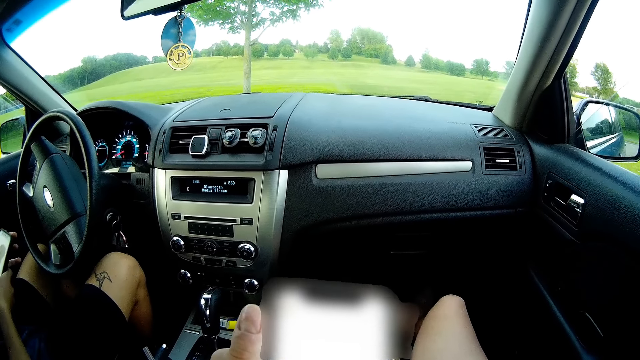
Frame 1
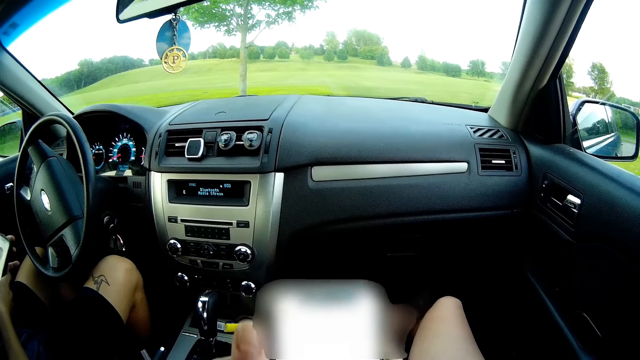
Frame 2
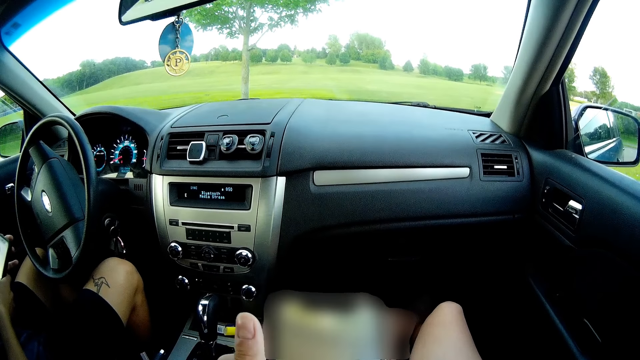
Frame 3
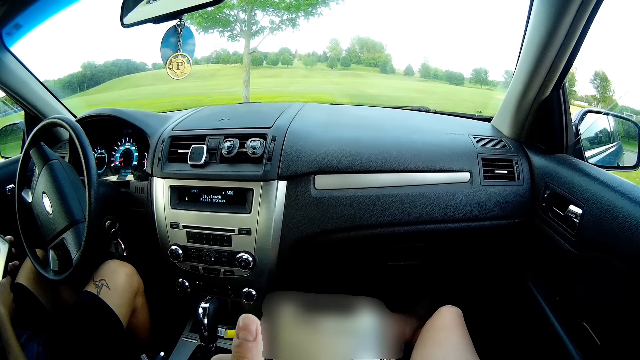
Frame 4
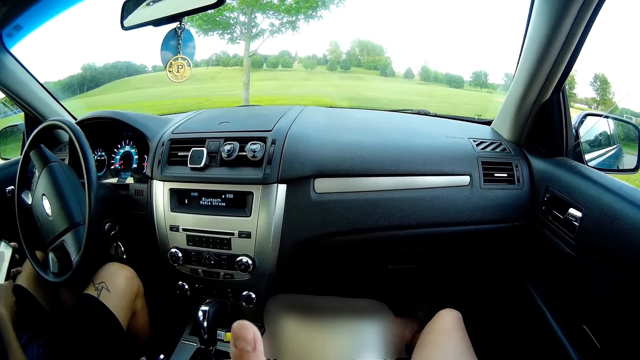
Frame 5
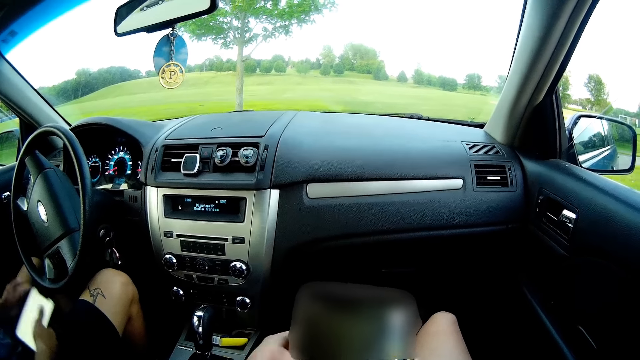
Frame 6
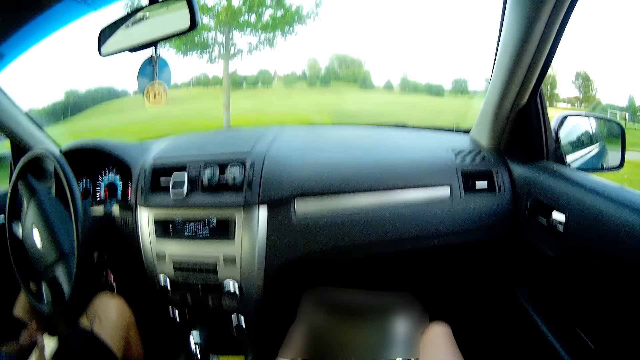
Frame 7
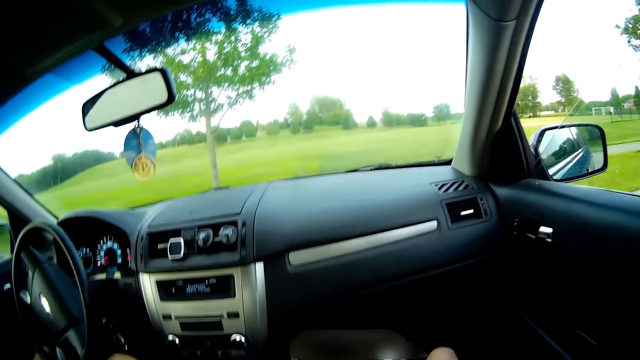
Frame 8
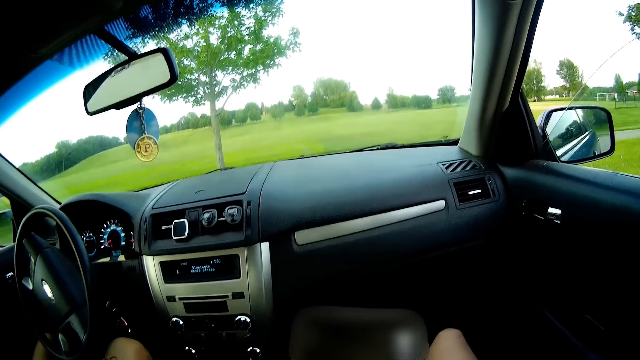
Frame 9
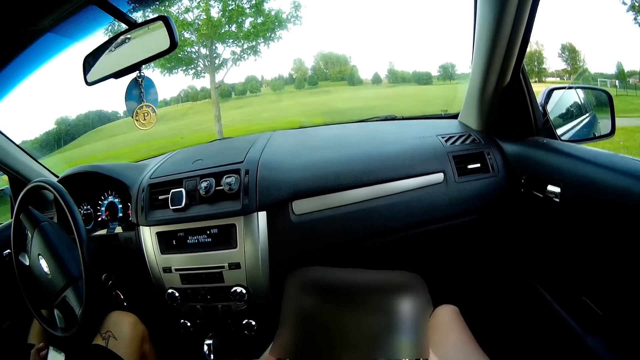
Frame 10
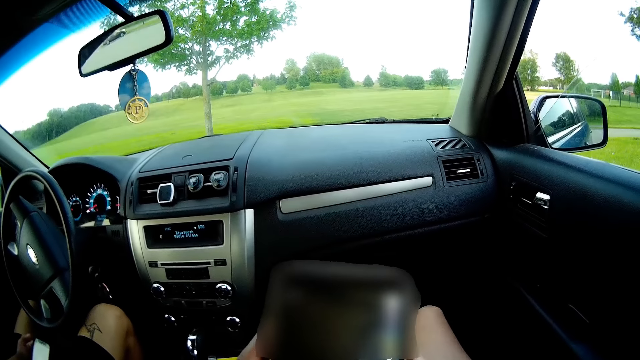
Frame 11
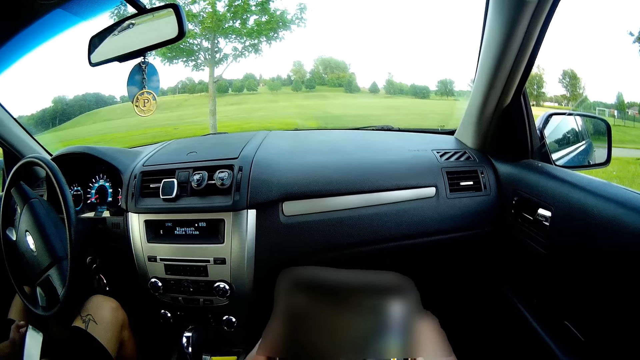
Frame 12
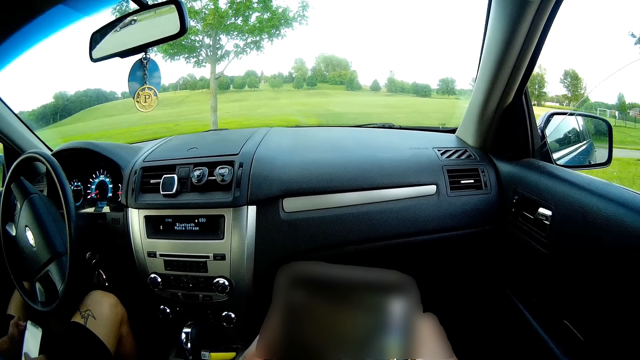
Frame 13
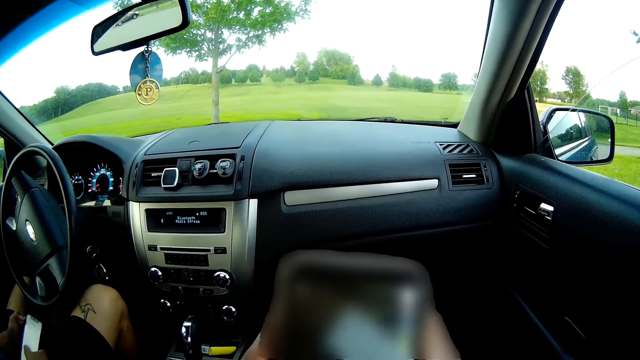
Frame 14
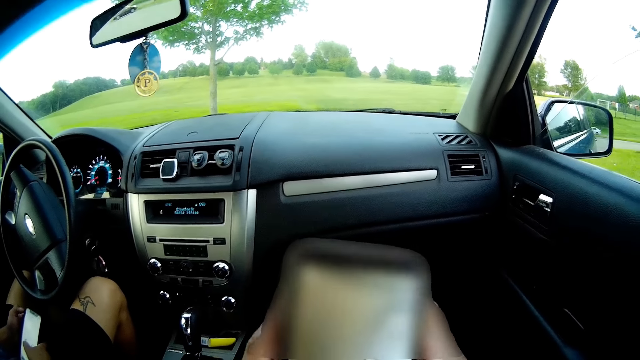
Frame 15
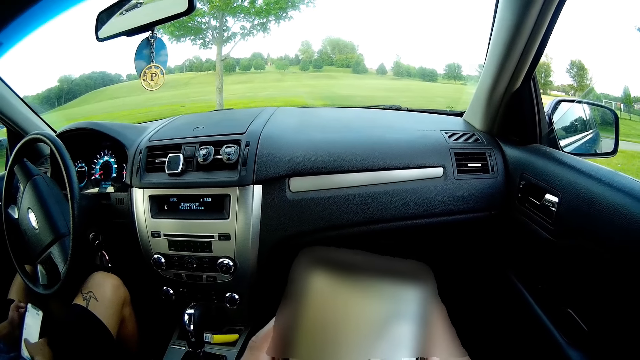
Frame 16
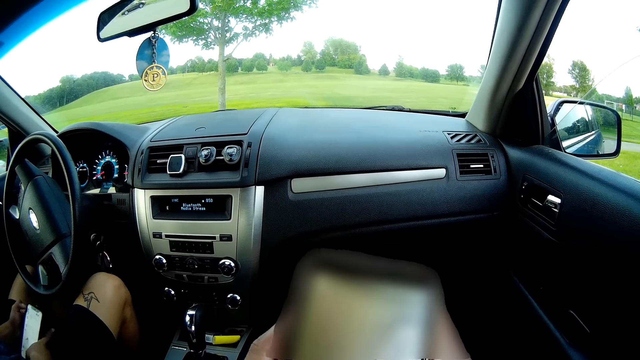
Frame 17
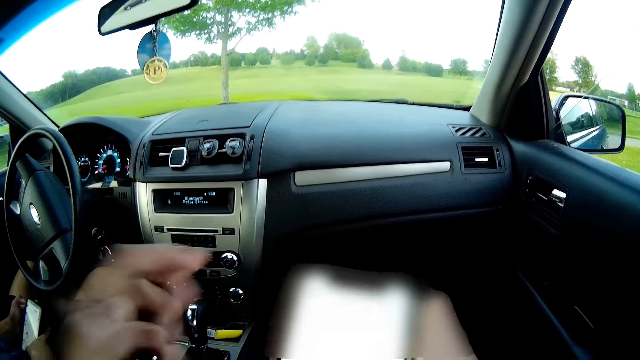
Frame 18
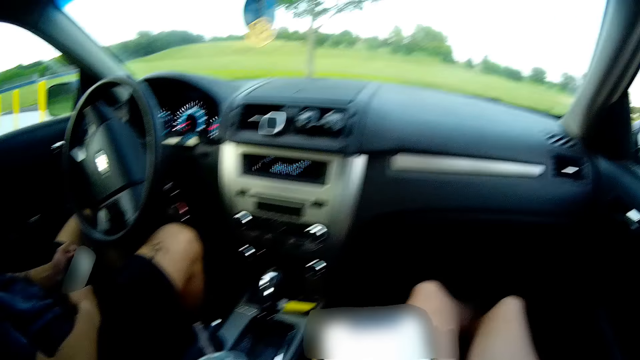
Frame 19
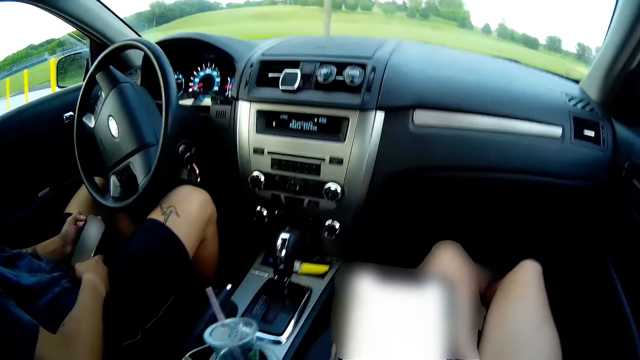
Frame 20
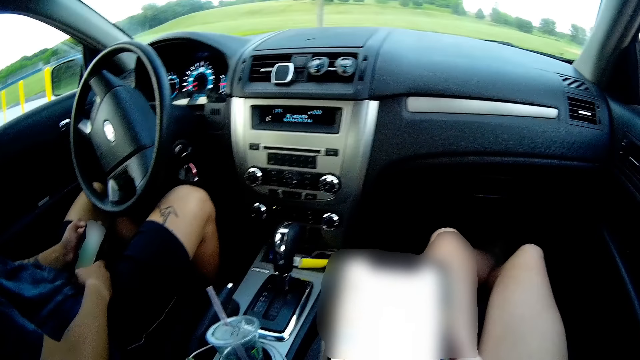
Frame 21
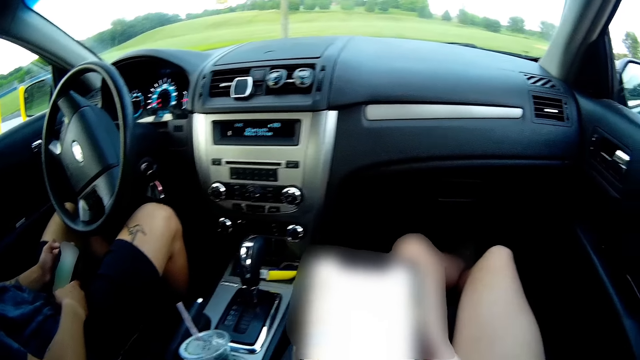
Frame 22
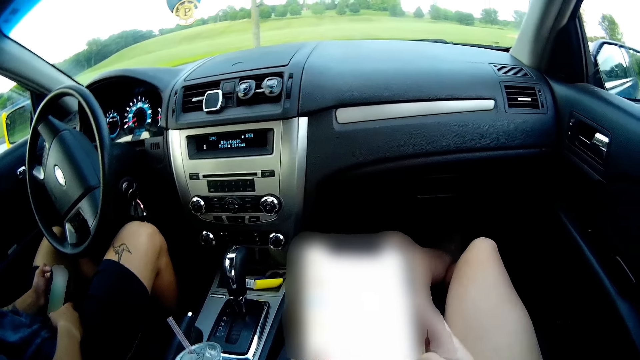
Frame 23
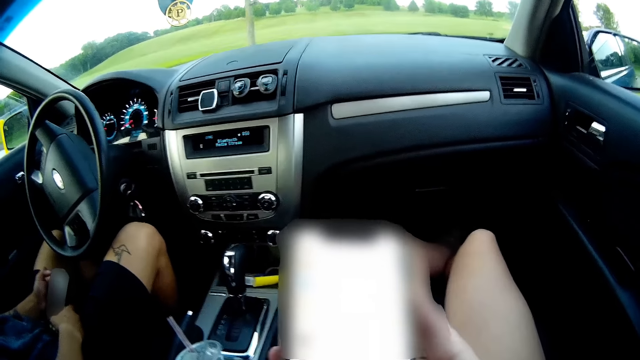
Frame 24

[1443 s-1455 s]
The man drops both hands with his phone on his lap. The camera wearer interacts with the man. He touches his face with his left hand. The man presses his phone with his right hand on his hand.

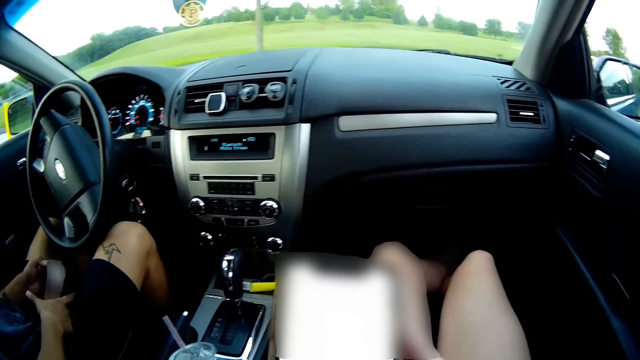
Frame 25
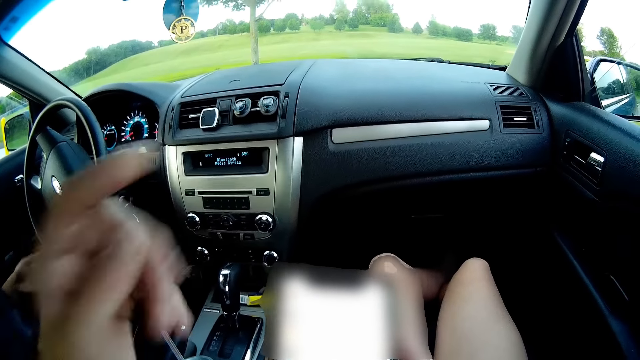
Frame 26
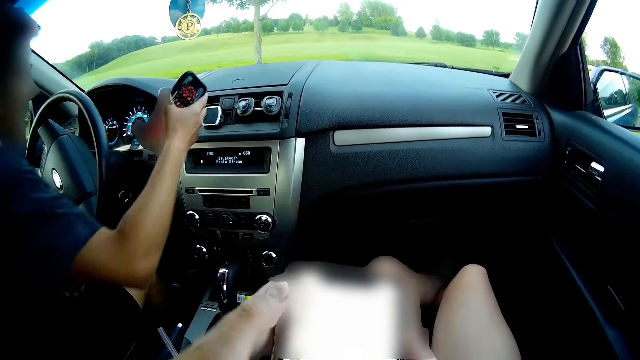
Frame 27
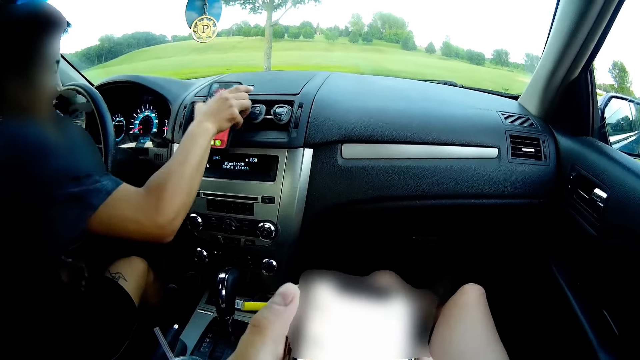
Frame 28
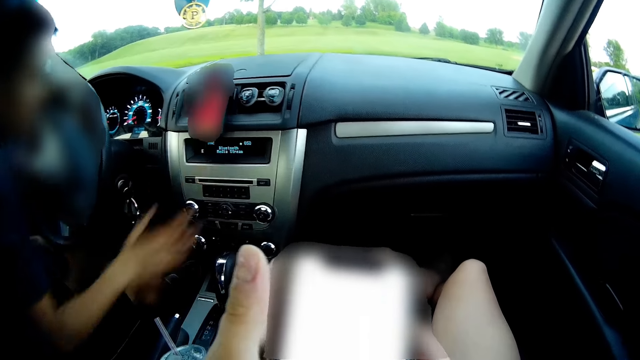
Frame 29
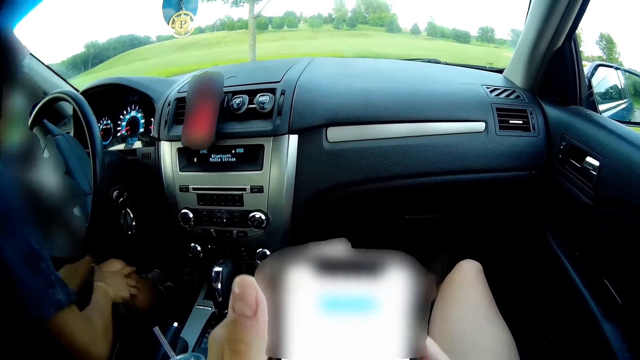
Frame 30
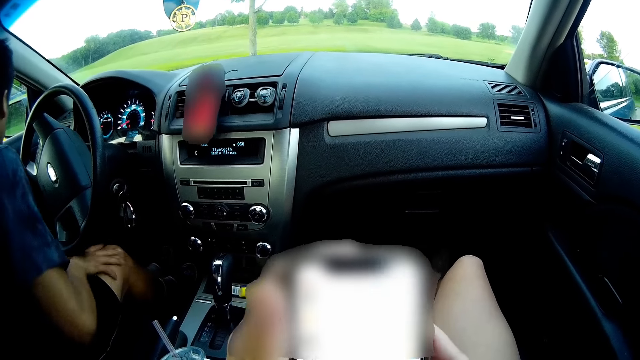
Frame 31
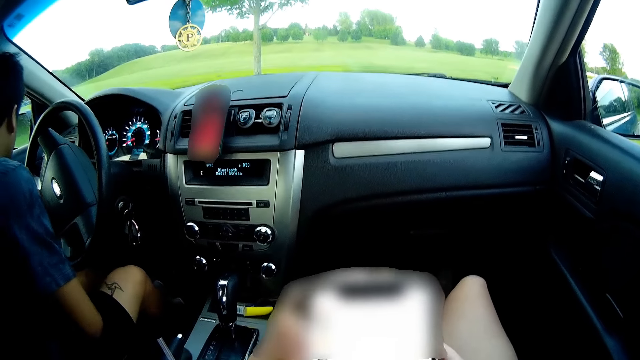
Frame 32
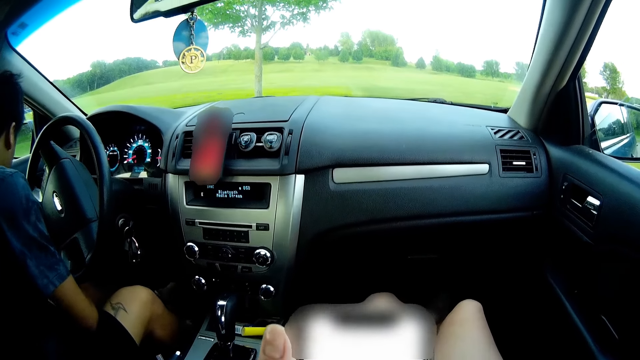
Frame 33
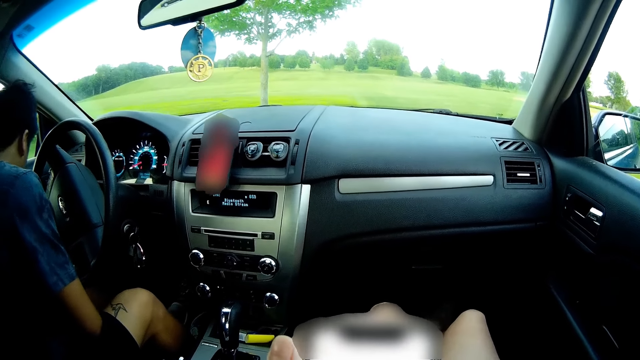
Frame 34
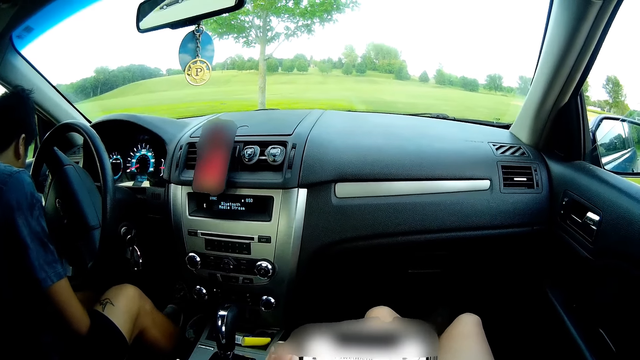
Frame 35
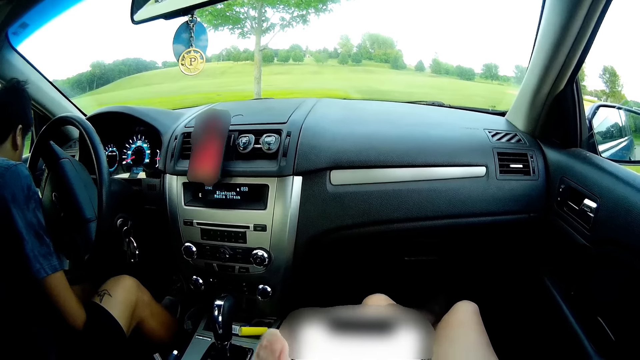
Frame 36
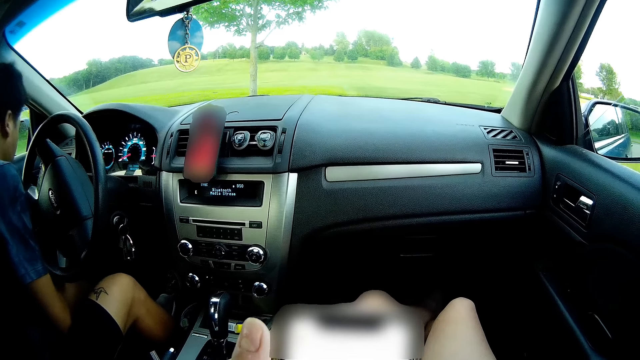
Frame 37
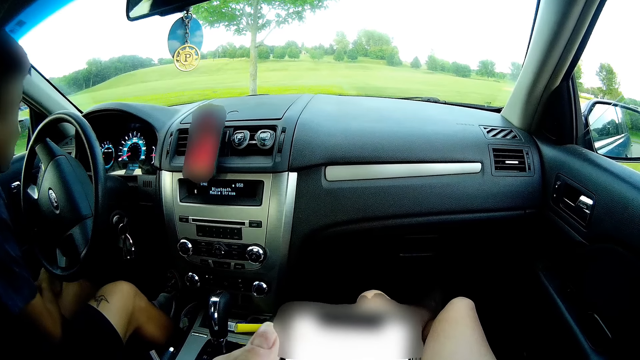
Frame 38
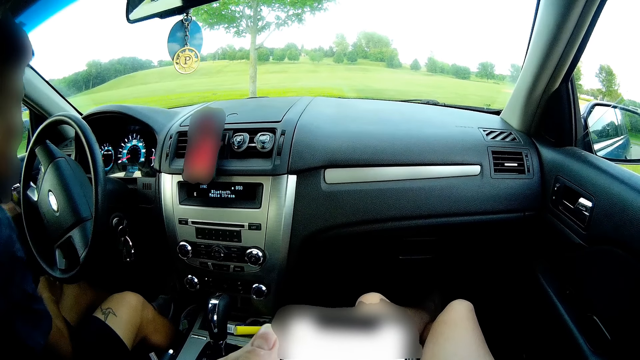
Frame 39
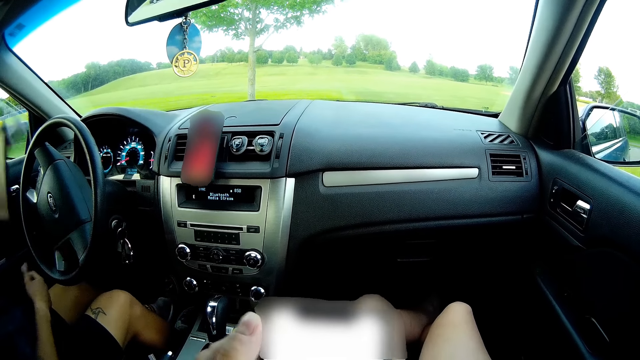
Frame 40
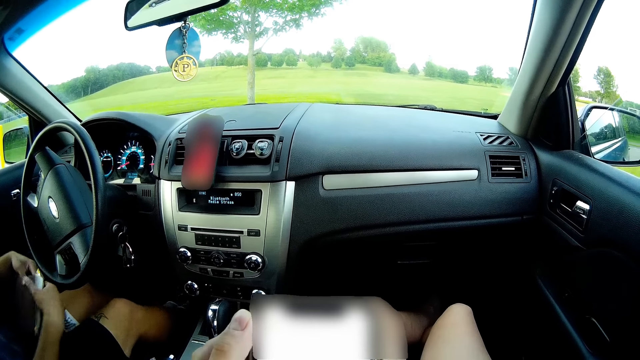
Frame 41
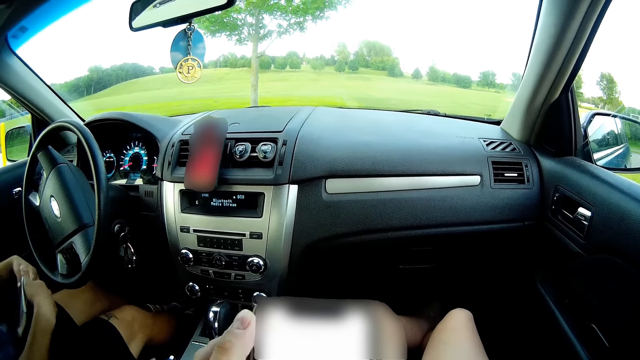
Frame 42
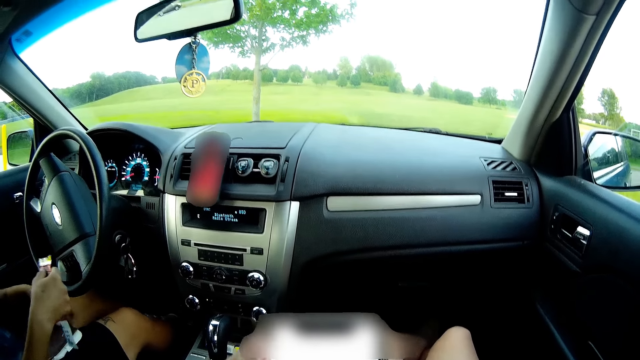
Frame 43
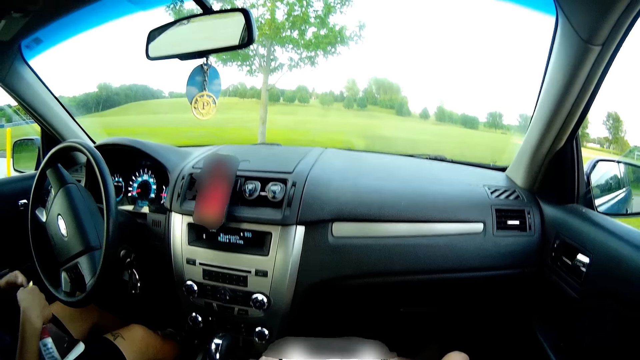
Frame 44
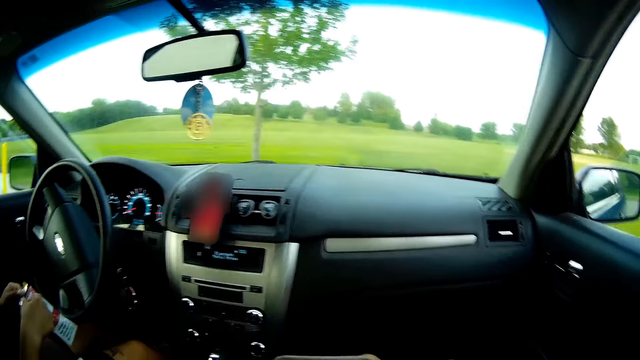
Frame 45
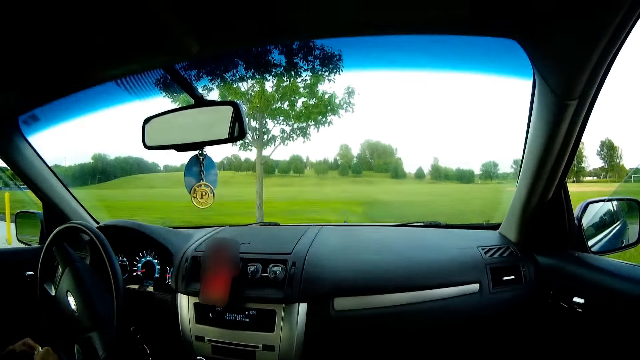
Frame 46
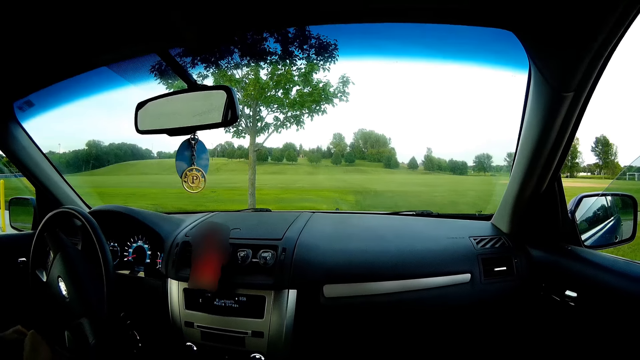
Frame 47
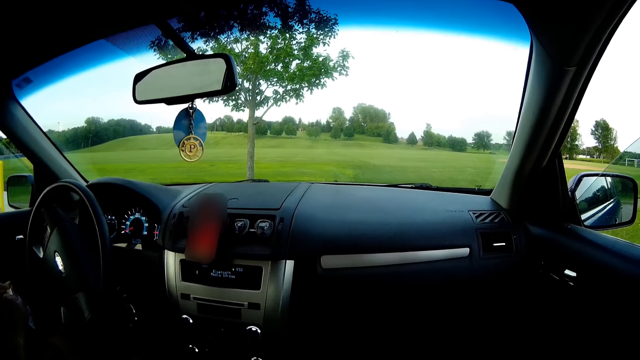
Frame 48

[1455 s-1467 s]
The man fixes his phone on the car dashboard with his right hand and touches his lap with his right hand. The man picks a packet of chocolate and a disc from the side of the car door. The man drops the disc on his lap with his left hand. The man opens the sachet of chocolate.
